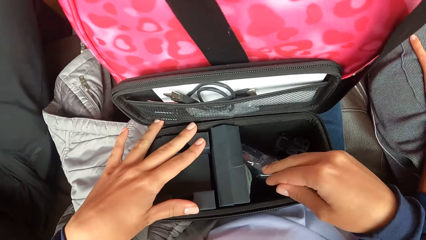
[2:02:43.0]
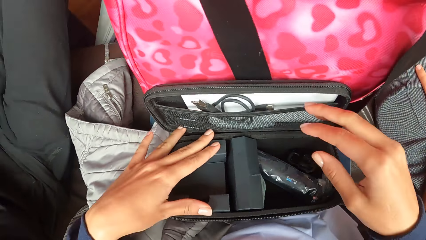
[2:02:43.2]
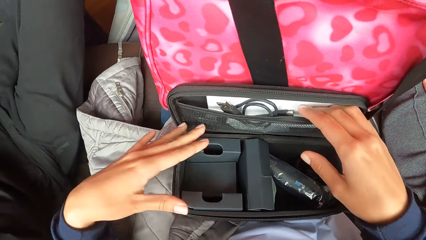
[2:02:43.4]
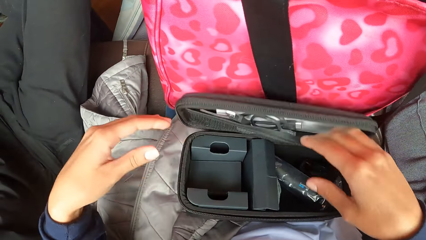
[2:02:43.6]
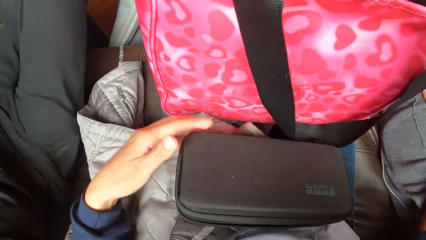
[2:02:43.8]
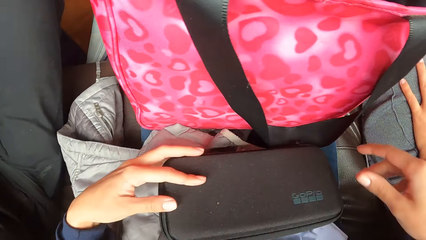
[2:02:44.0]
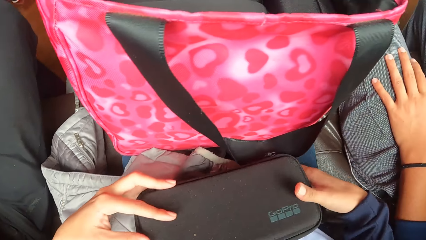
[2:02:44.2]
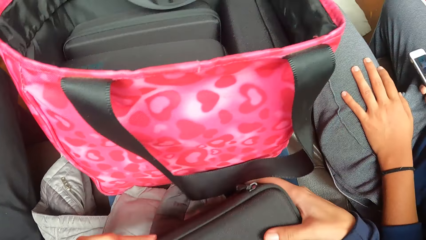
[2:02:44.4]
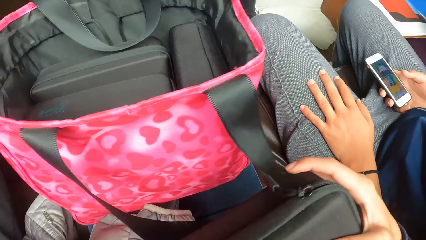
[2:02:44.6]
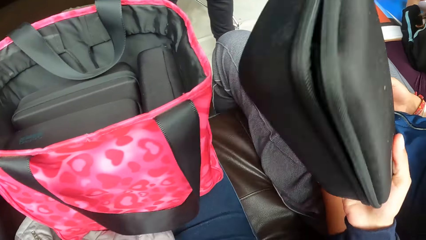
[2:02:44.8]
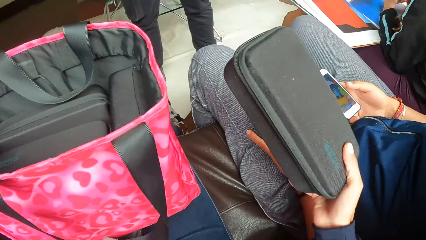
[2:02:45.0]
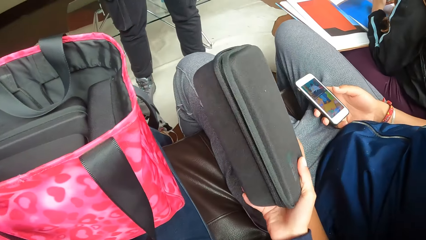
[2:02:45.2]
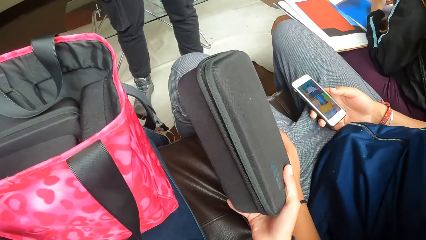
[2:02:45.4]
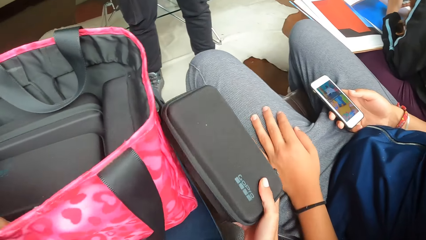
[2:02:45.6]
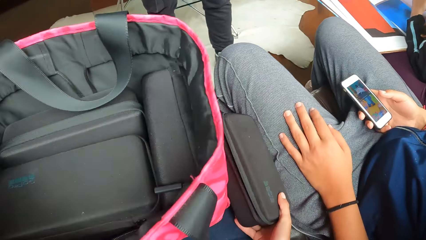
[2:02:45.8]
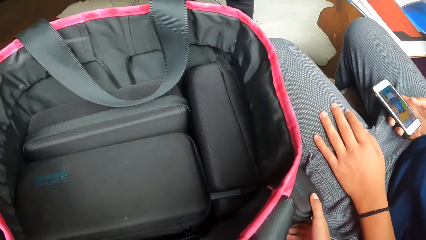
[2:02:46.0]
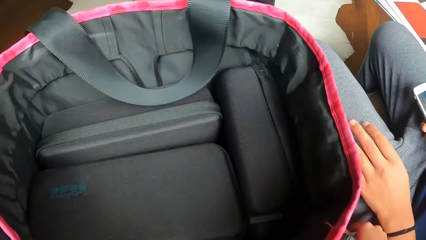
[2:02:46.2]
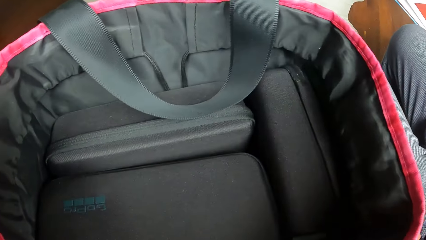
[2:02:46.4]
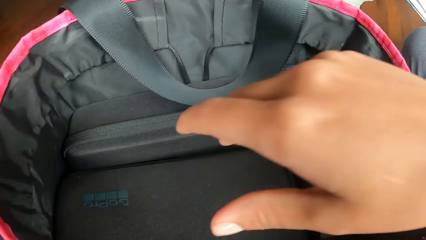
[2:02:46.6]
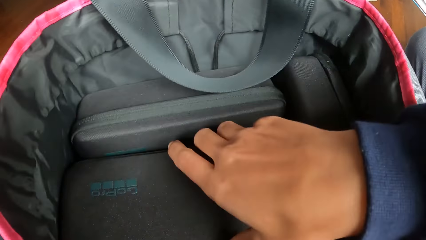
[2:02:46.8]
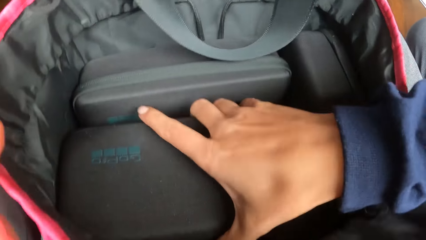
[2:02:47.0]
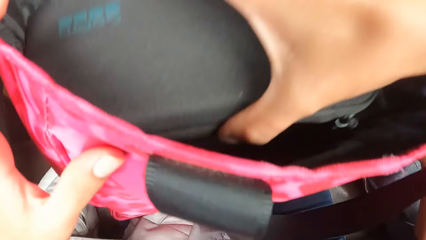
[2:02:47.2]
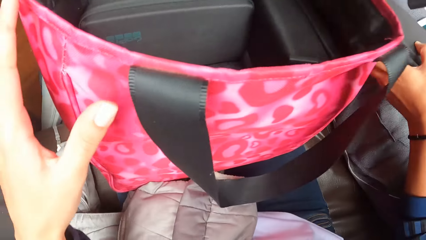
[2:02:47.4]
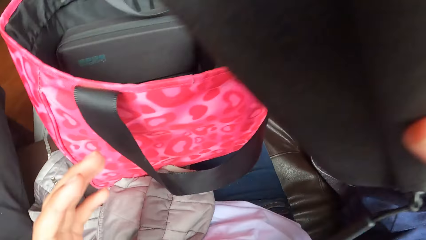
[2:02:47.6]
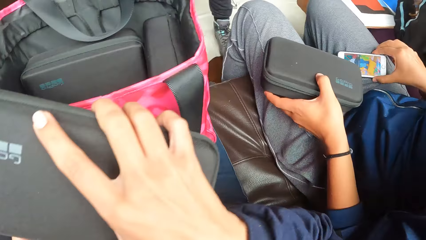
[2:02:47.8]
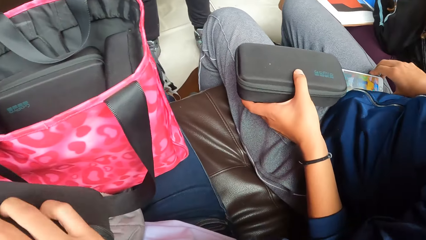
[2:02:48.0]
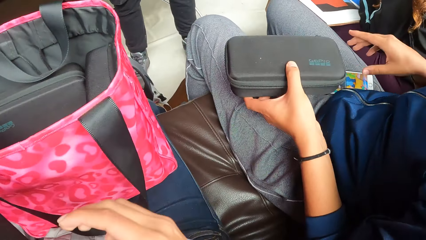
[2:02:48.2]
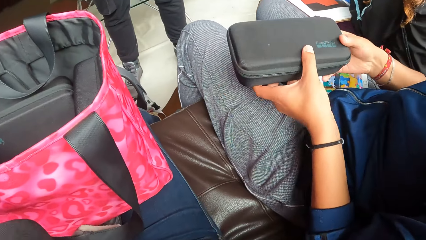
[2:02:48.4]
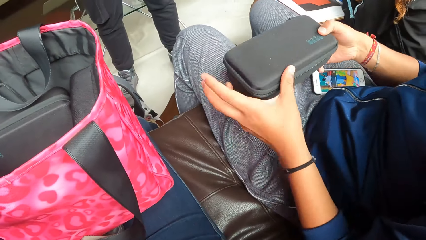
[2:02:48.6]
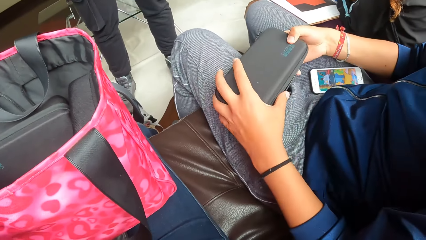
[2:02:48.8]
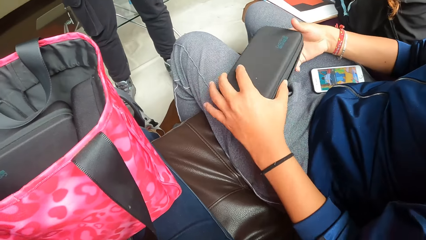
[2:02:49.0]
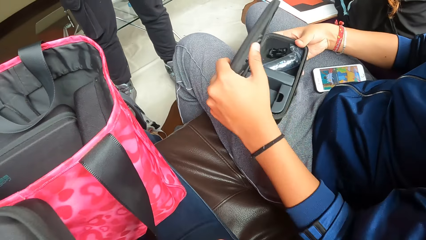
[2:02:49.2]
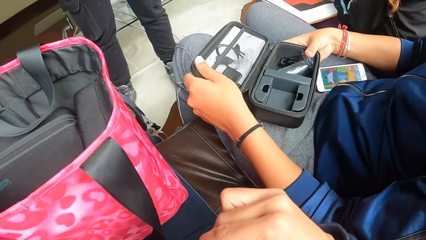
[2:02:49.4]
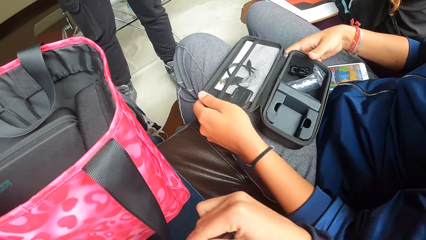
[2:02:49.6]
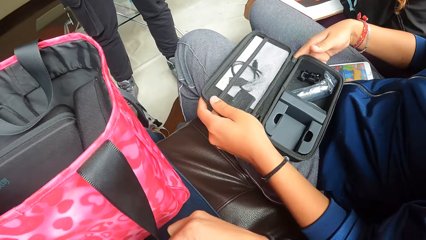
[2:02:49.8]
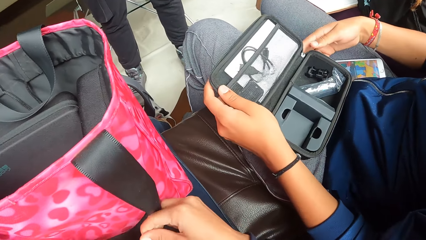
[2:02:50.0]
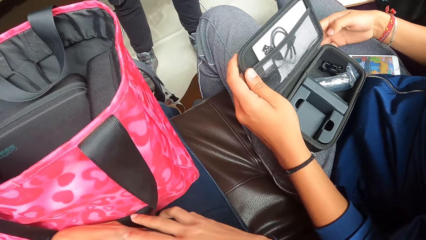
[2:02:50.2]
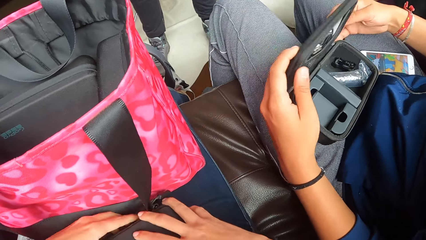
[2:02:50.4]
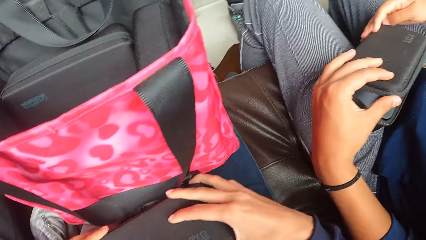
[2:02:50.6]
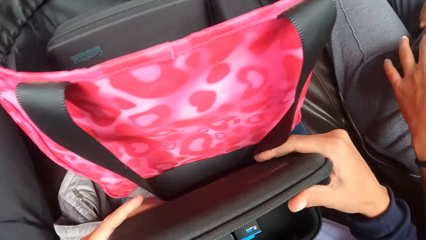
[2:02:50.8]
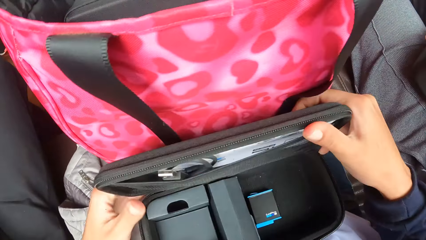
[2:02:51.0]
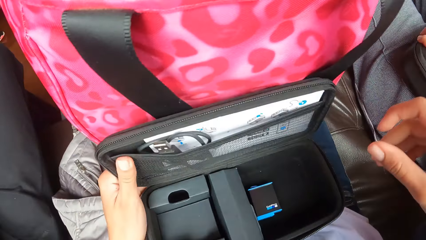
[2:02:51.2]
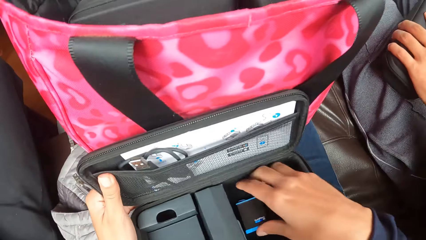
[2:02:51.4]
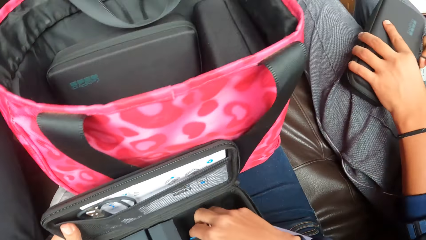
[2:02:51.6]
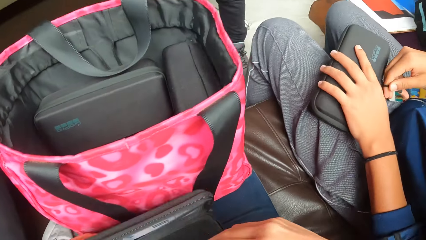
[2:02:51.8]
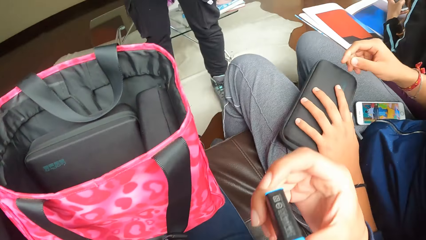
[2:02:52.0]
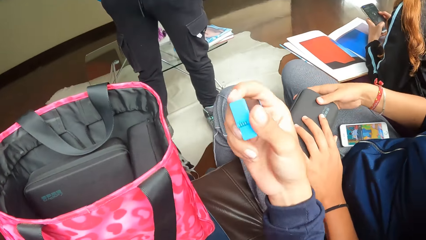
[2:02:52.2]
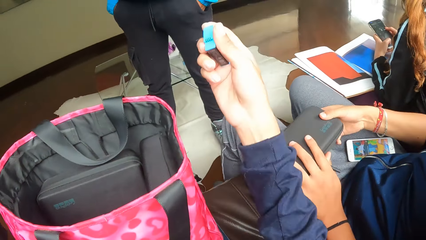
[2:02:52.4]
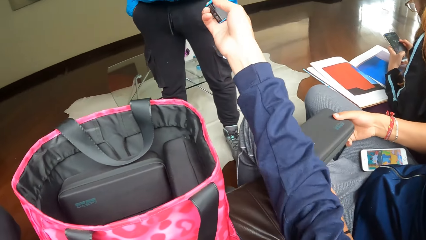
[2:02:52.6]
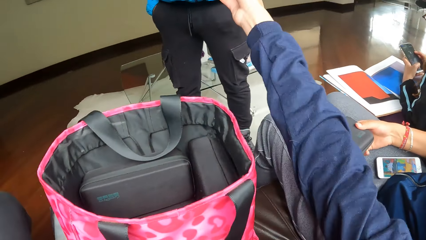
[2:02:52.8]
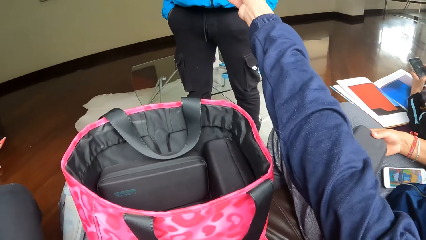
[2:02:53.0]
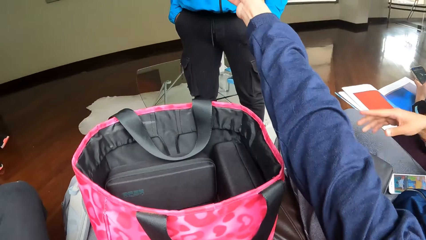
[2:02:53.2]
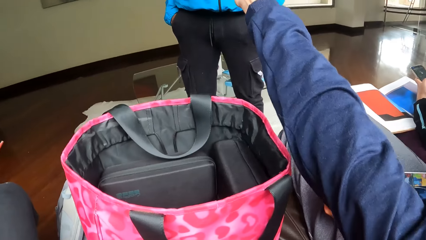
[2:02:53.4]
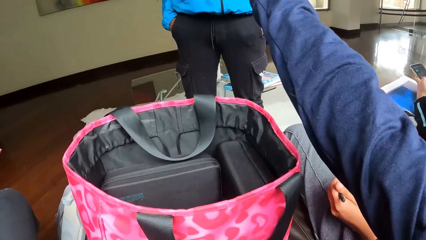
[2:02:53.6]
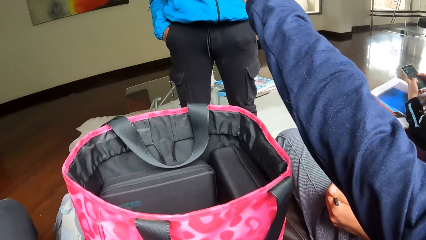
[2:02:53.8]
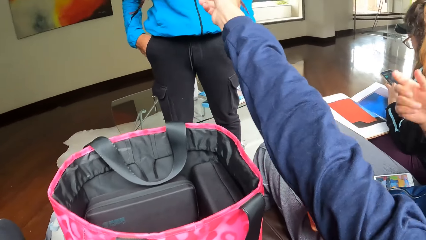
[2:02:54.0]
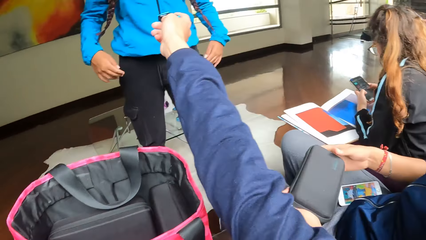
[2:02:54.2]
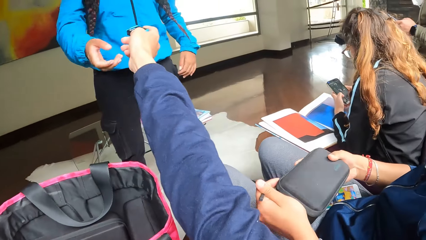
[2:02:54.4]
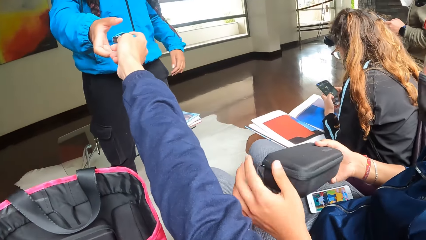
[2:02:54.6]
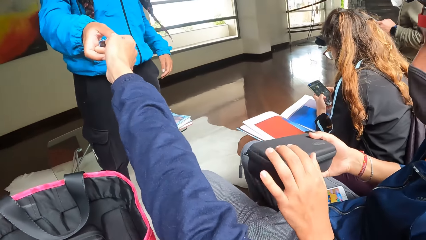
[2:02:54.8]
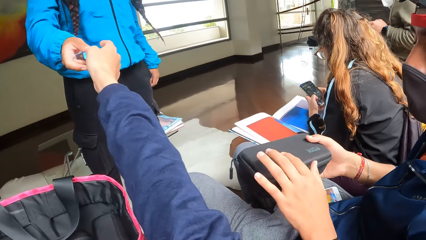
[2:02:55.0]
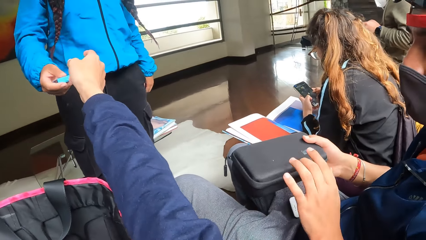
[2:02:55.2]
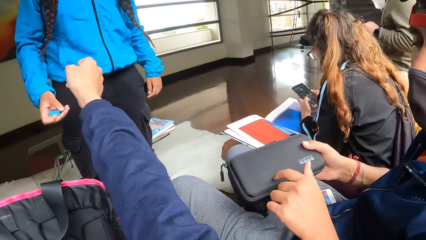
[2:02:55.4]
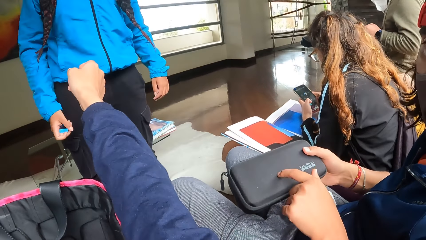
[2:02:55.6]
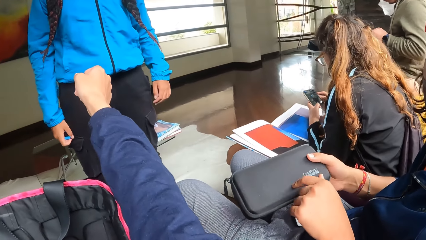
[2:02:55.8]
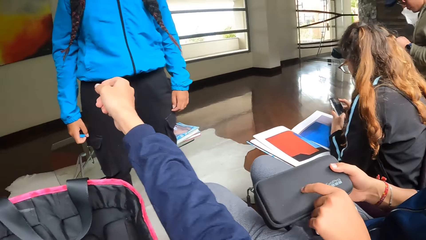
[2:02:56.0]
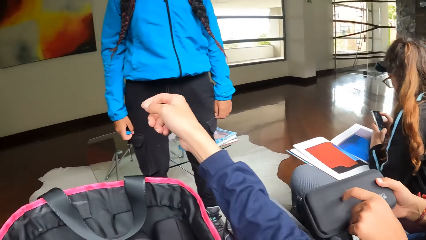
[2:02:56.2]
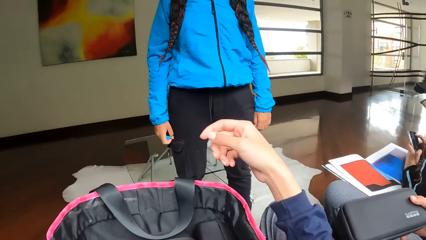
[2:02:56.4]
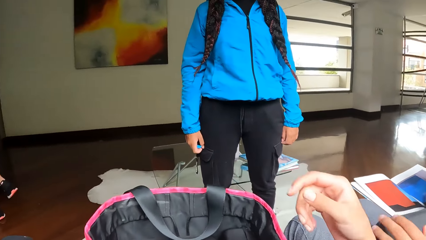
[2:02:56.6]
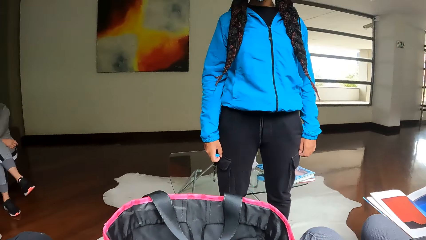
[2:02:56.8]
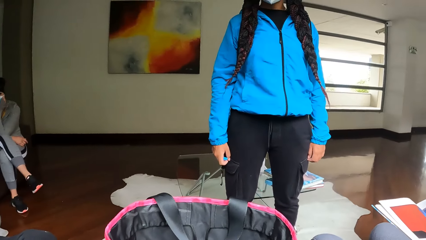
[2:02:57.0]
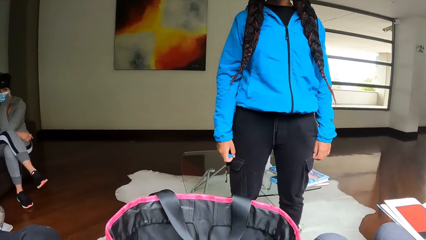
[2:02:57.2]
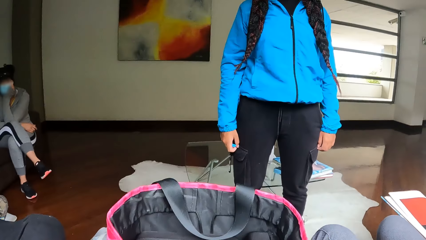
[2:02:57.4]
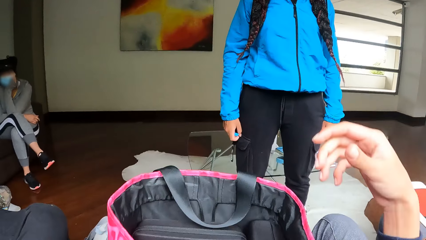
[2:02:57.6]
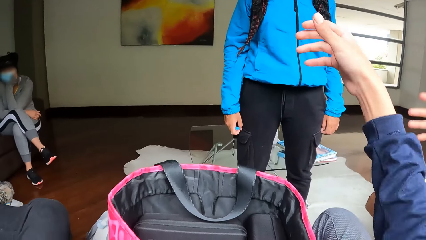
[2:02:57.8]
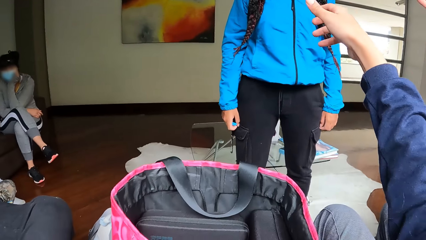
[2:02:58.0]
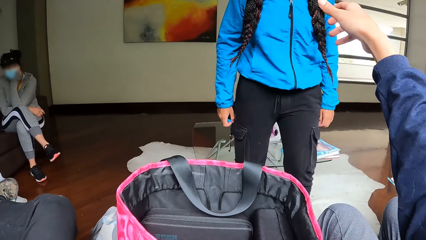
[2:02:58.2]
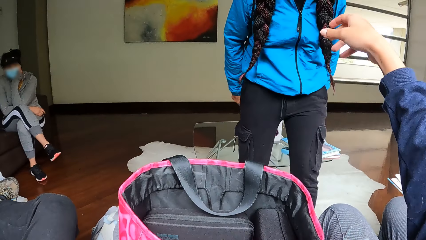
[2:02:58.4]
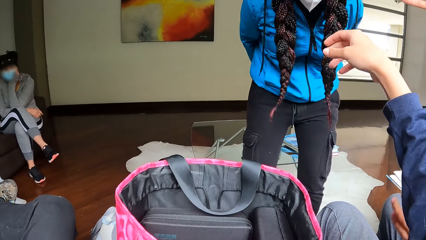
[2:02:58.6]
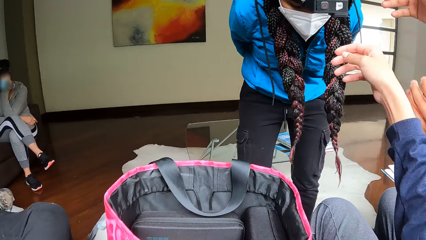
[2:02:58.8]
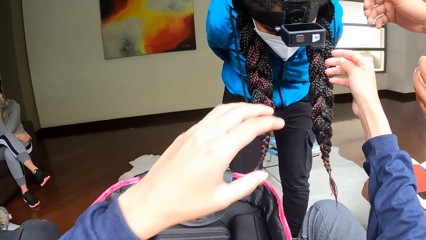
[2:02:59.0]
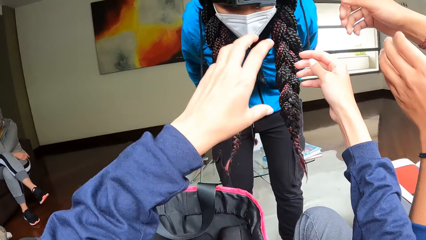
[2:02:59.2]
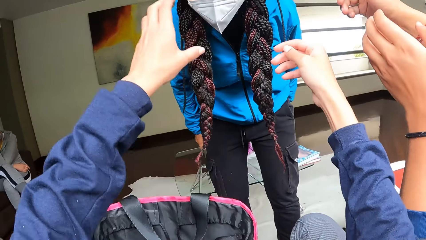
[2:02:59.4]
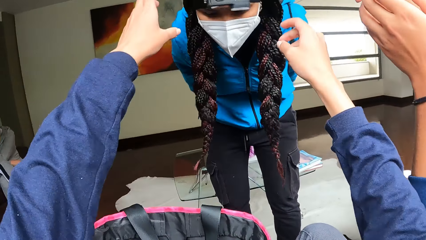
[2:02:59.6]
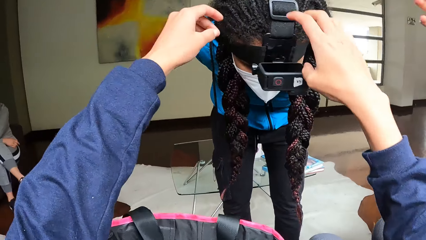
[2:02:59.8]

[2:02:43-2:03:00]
The camera wearer adjusts the nylon in the purse. She closes the purse with her right hand. She lifts the purse with her right hand. She keeps the purse by her side. She drops the purse with her right hand. She removes the purse from the handbag with her right hand. A woman picks up the purse with the left hand and holds the purse in her left hand. The camera wearer holds the purse with both hands. The woman opens the purse with her left hand and closes the purse with her left hand. The camera wearer opens the purse with her right hand. She removes a battery from the purse with her right hand. She stretches her right hand with the battery. She passes the battery to another woman. The other woman collects the battery from the camera wearer. The first woman taps the purse with her left hand finger. The camera wearer drops her right hand. She stretches her right hand. She stretches both hands towards the other woman.
